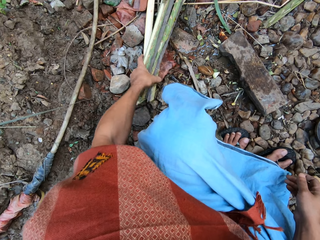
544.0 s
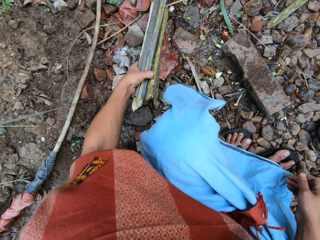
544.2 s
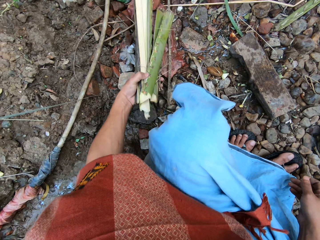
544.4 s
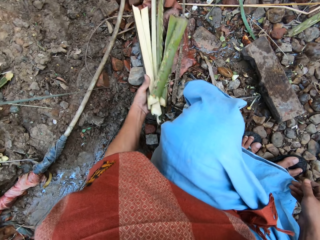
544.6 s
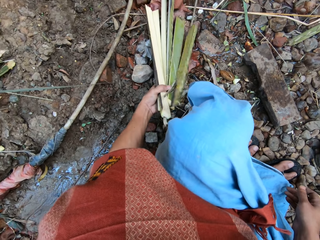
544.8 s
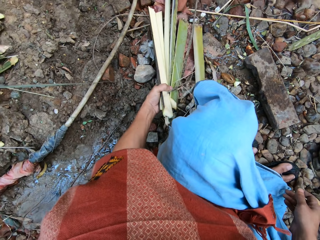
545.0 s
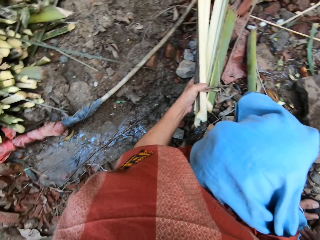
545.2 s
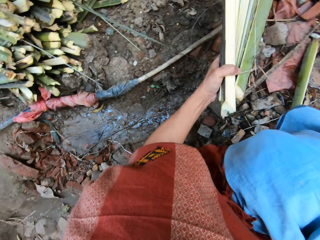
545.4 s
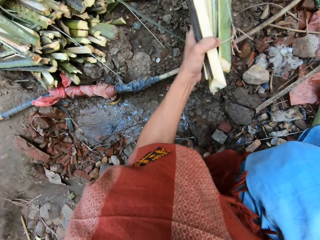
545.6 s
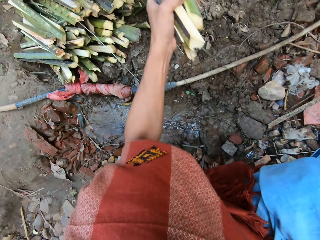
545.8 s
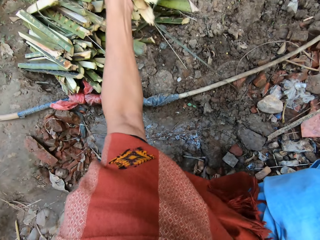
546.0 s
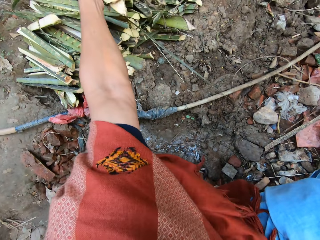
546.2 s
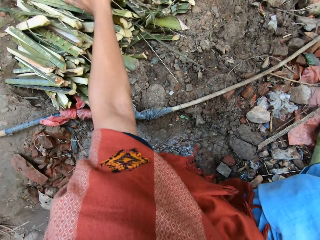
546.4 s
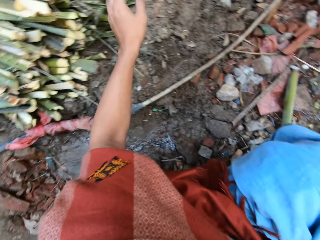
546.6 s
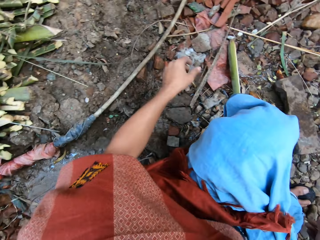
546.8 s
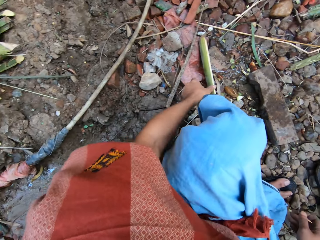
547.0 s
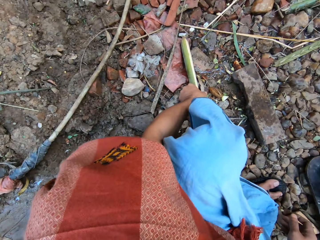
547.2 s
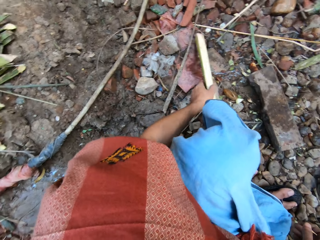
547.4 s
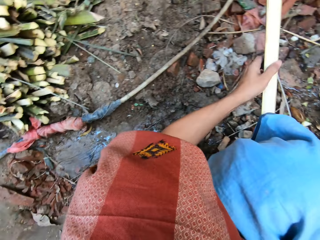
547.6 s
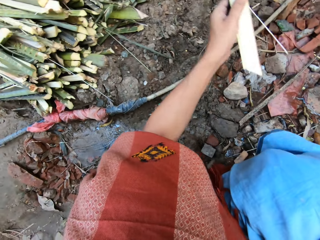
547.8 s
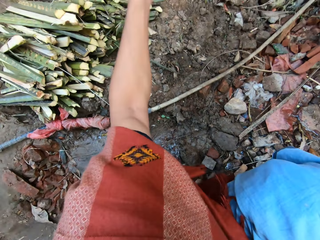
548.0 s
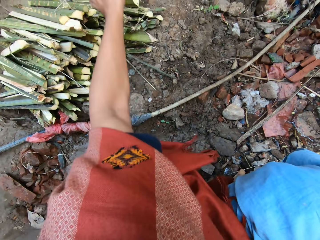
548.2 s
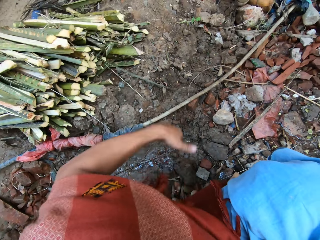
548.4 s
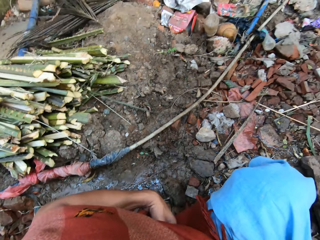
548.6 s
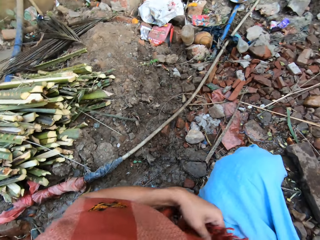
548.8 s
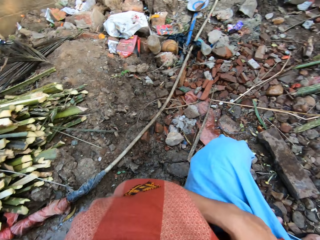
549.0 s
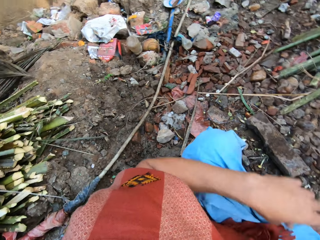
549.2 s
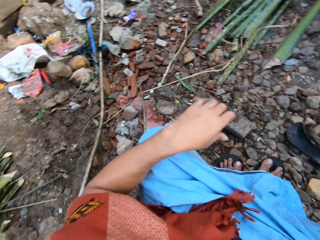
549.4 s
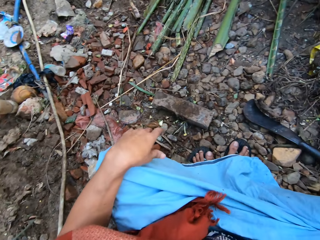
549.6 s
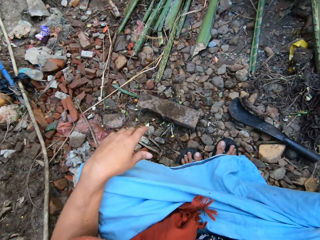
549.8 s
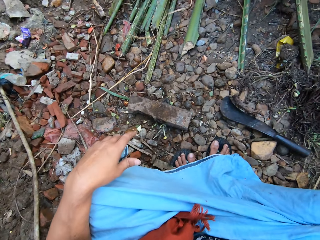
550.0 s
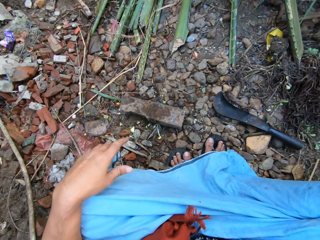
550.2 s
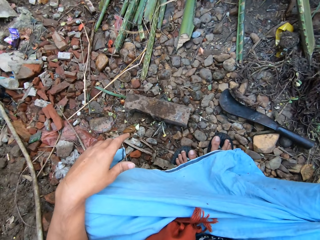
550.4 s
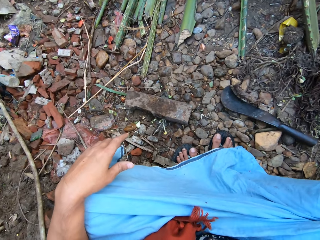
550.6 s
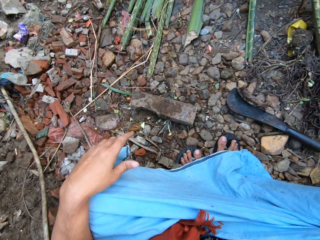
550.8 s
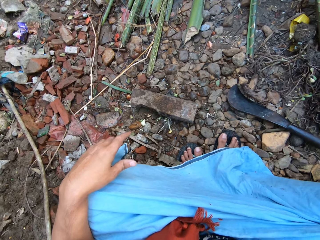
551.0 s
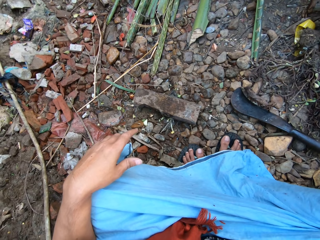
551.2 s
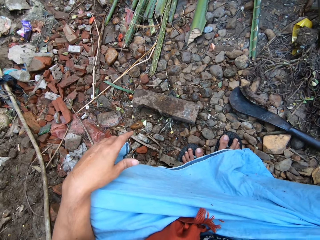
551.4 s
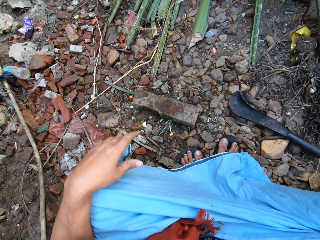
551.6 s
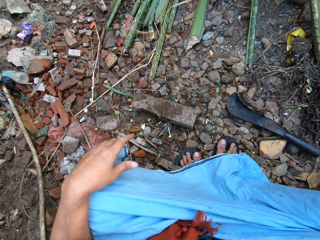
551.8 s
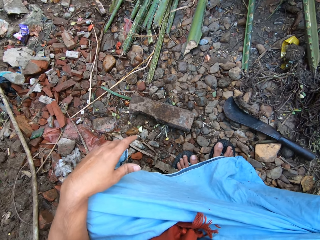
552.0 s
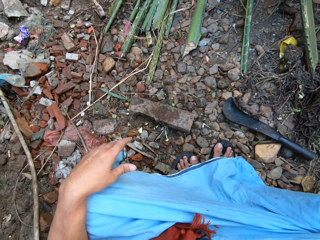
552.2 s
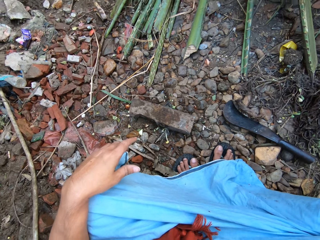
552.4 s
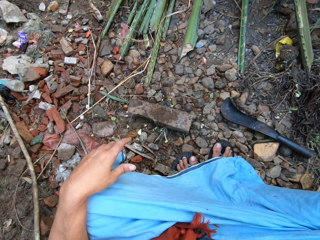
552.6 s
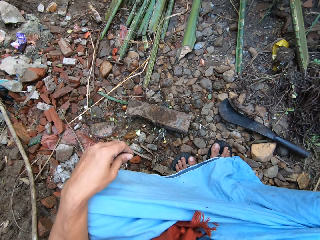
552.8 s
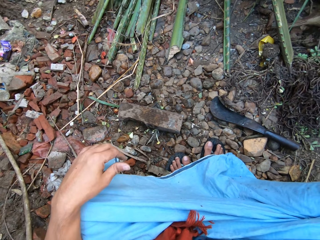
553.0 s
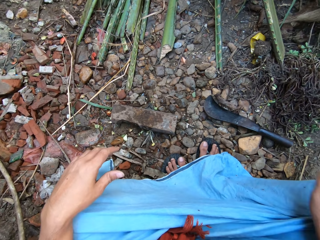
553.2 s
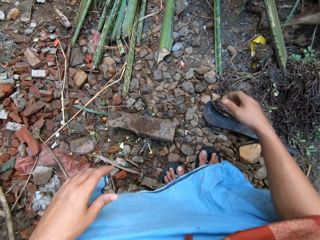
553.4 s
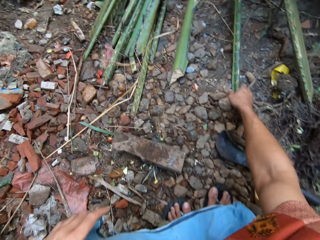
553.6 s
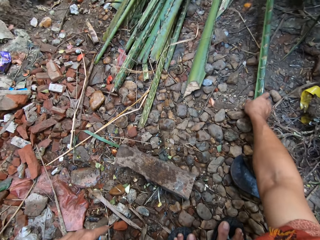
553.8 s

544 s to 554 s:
The camera wearer drops the split bamboo on the pile of bamboo with his left hand. He picks up the split bamboo with his left hand. He drops the split bamboo on the pile of bamboo with his left hand. He adjusts his shirt with his left hand.

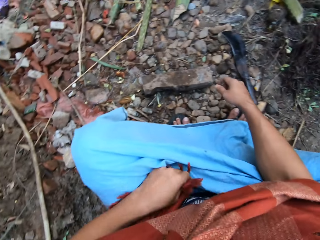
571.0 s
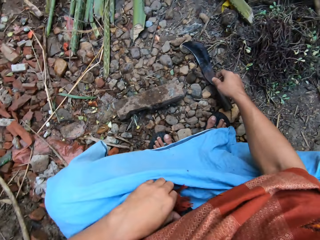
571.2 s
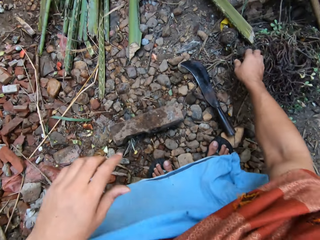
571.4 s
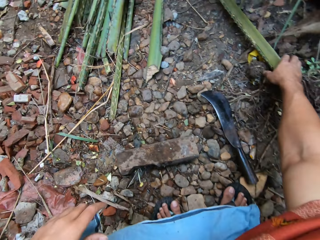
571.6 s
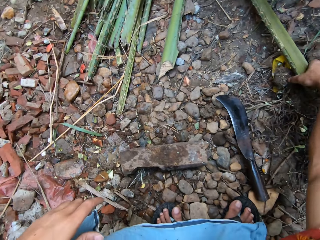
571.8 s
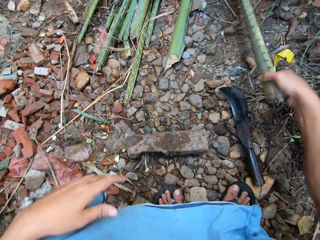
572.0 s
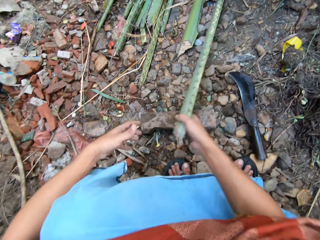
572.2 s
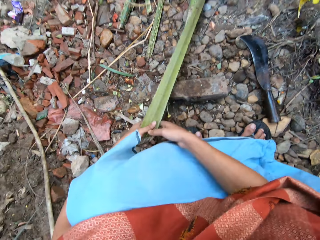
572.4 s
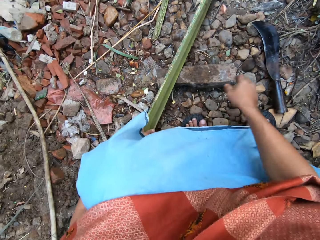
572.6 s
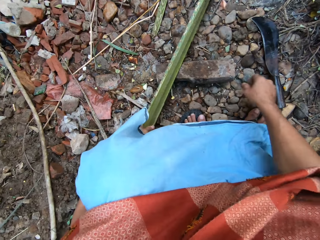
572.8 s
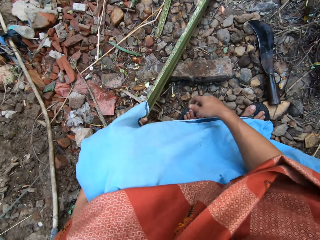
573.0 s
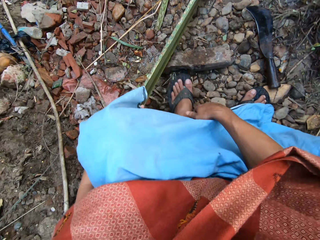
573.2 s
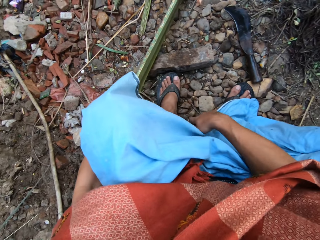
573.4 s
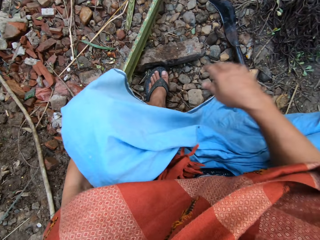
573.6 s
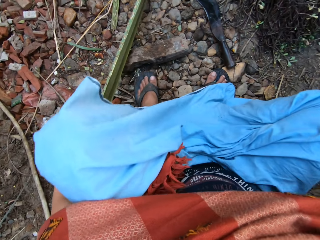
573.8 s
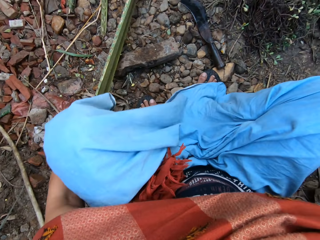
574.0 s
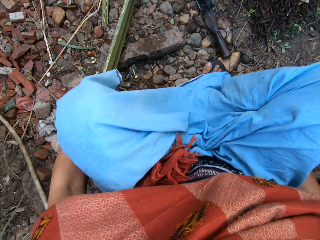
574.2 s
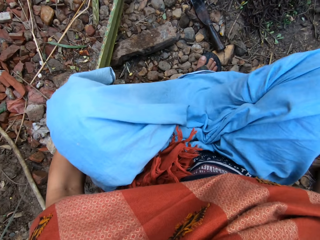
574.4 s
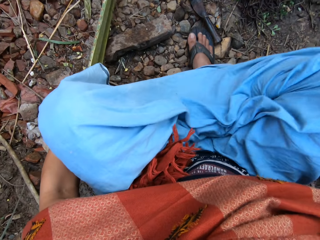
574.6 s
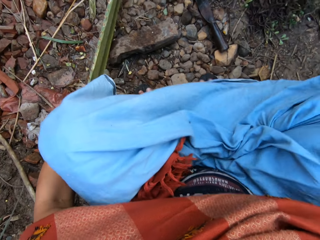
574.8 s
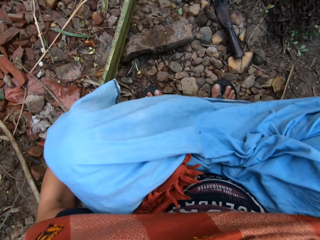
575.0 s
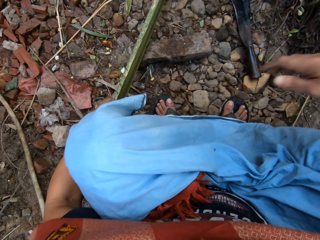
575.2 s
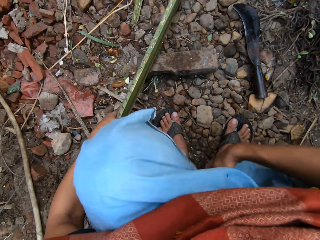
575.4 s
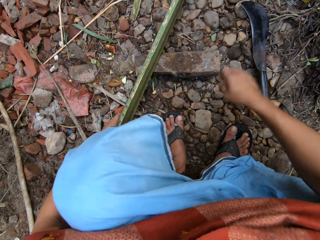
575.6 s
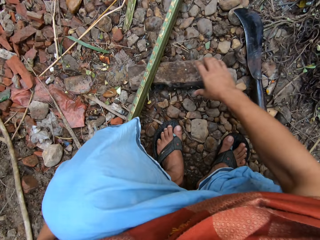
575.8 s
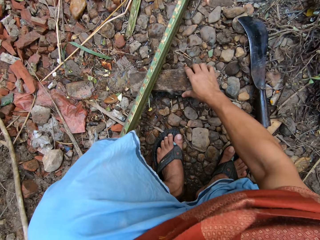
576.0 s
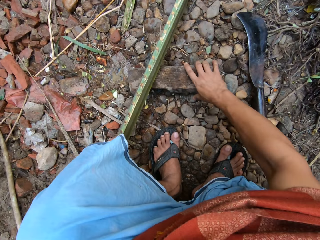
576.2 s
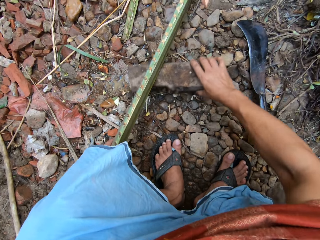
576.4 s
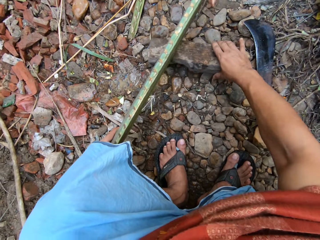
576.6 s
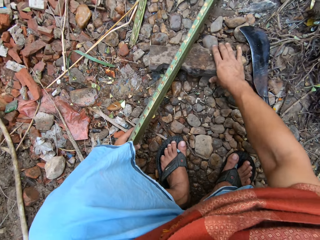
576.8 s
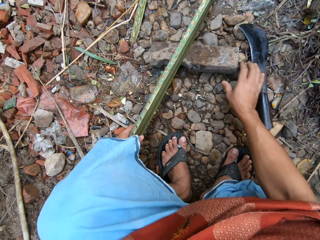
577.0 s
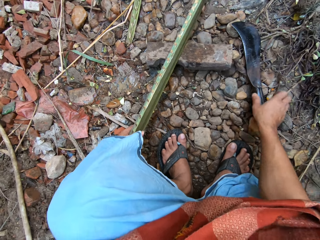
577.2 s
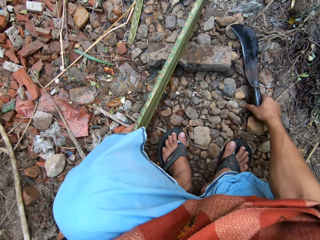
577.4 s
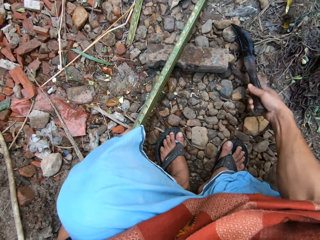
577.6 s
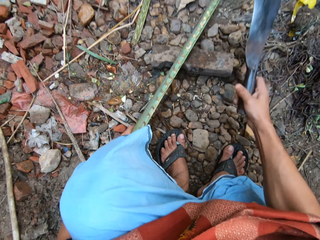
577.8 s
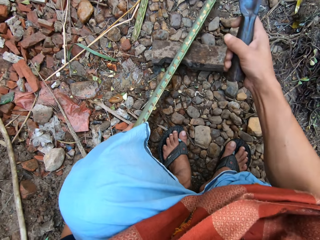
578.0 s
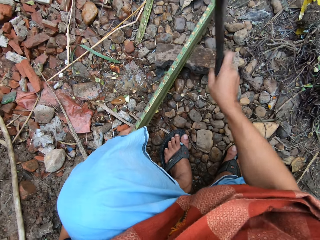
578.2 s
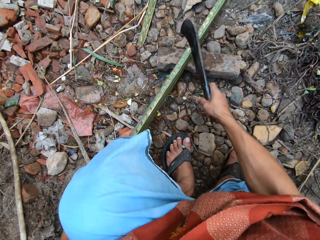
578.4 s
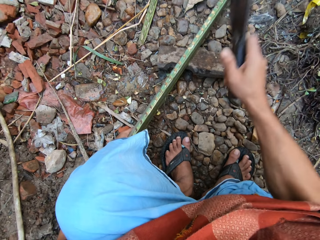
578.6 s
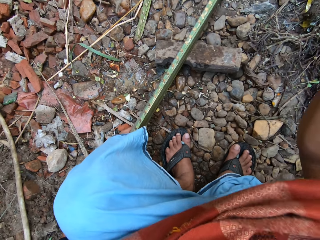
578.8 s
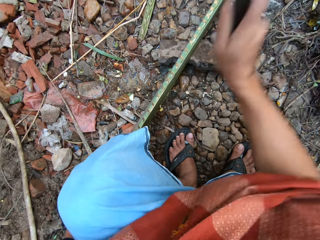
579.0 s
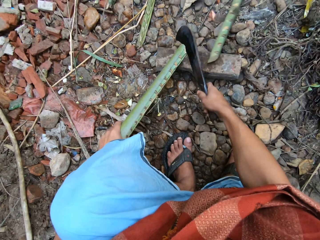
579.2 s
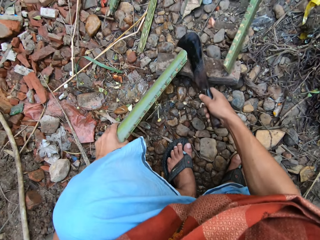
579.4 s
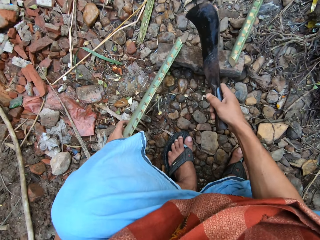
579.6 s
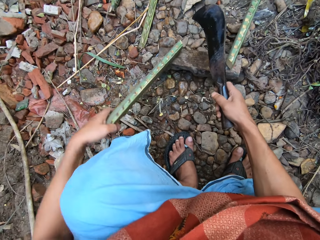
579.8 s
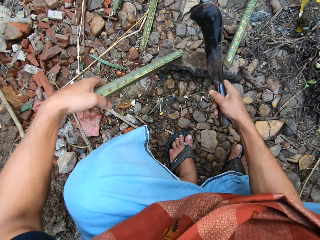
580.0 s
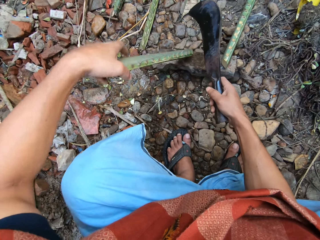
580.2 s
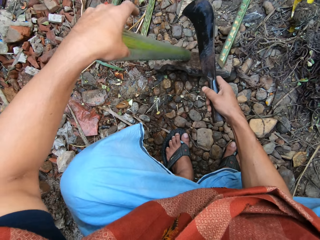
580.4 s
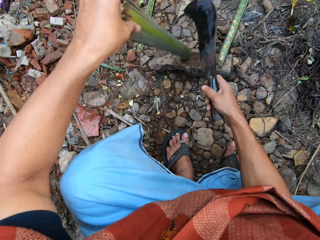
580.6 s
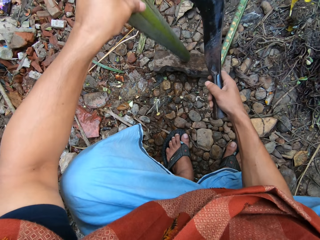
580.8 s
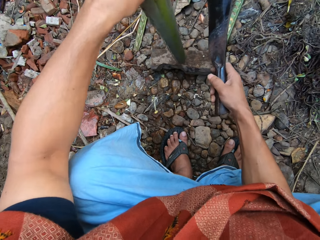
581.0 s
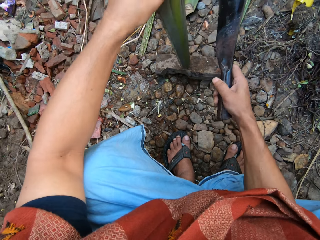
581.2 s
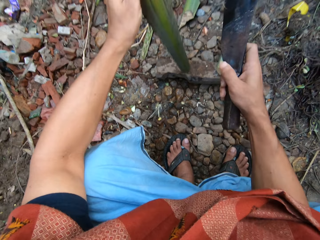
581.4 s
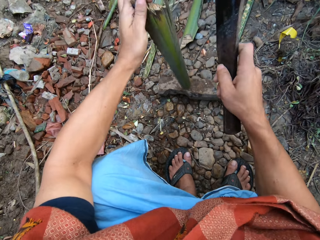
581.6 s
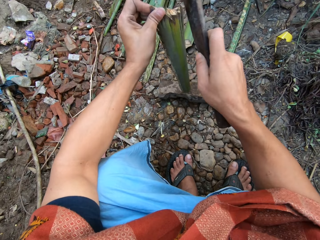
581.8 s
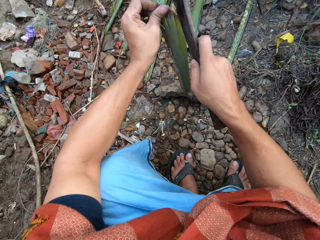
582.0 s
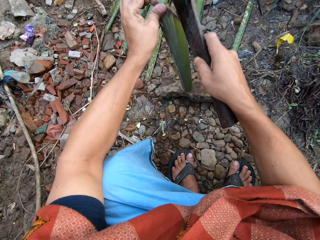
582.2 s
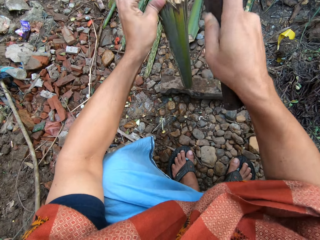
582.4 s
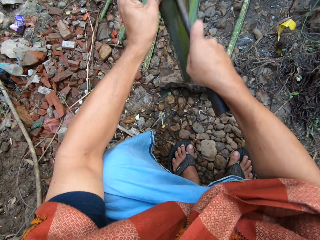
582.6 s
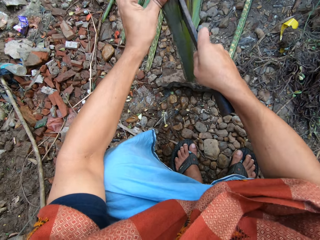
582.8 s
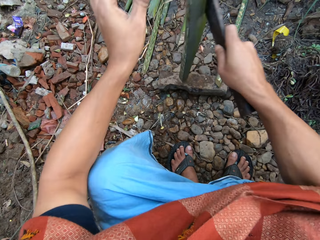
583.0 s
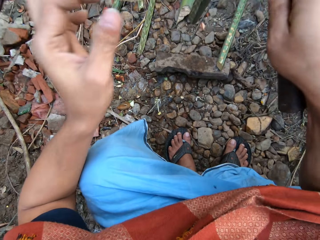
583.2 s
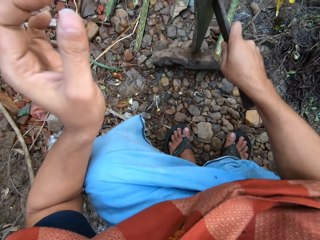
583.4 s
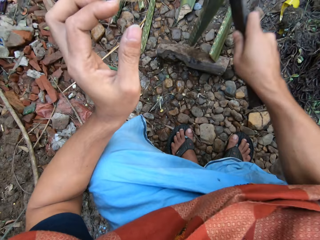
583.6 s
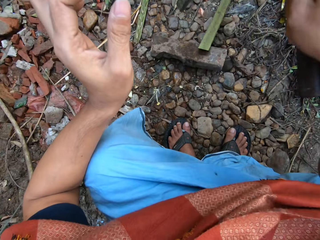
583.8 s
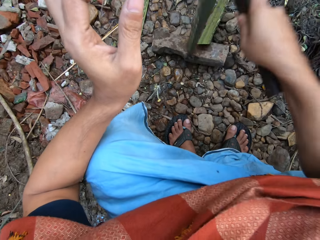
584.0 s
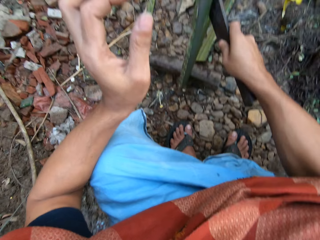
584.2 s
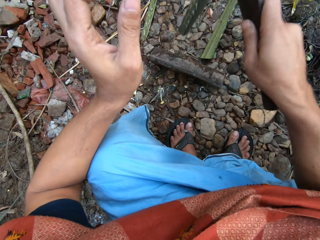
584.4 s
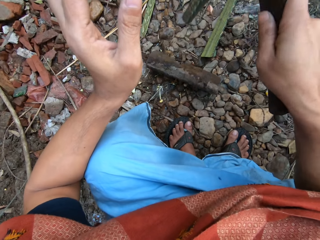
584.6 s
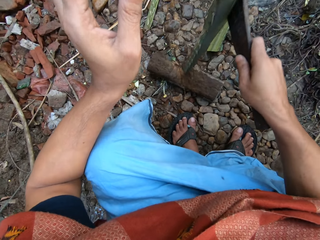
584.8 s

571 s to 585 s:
The camera wearer adjusts his scarf with his left hand. He touches clothes. He picks up another long bamboo rod from the bunch of bamboo rods with his right hand. He adjusts his clothes with his right hand. He adjusts the cutting block with his right hand. He takes the machete. He cuts the long bamboo on the cutting block with the pruning knife in his right hand. He adjusts the short bamboo on the cutting block with his left hand. He splits the short bamboo on the cutting block with the pruning knife in his right hand.
